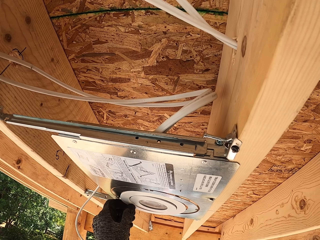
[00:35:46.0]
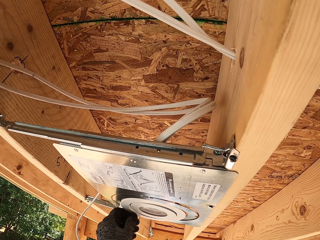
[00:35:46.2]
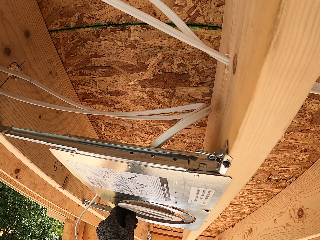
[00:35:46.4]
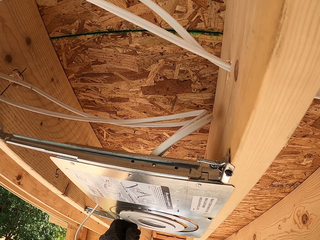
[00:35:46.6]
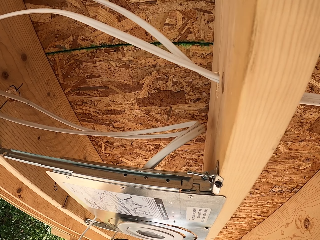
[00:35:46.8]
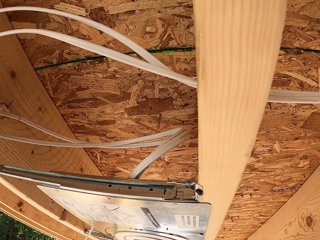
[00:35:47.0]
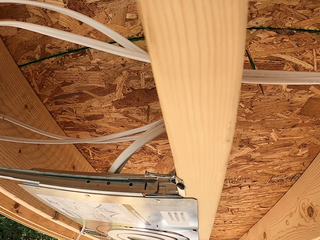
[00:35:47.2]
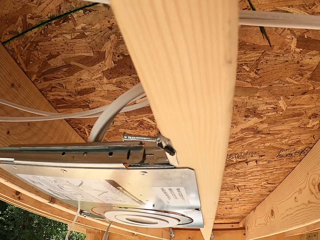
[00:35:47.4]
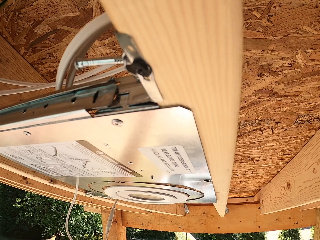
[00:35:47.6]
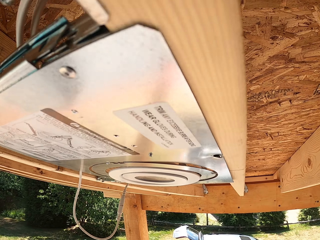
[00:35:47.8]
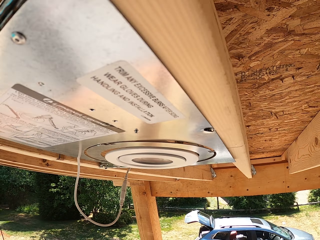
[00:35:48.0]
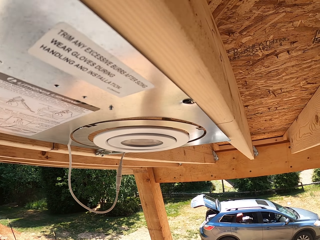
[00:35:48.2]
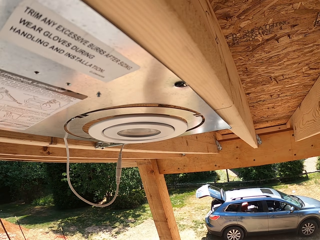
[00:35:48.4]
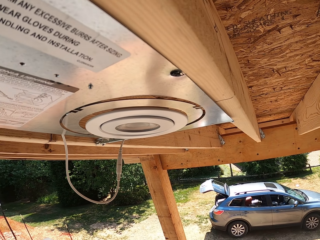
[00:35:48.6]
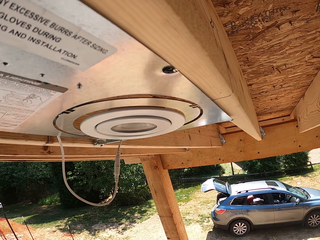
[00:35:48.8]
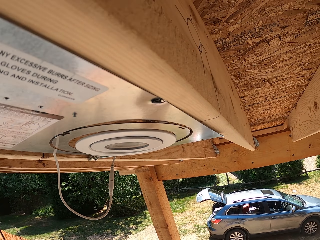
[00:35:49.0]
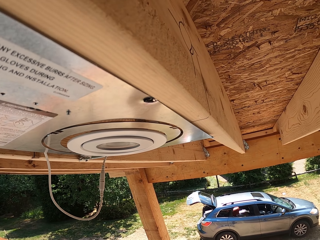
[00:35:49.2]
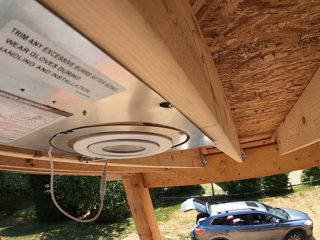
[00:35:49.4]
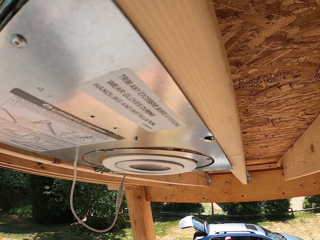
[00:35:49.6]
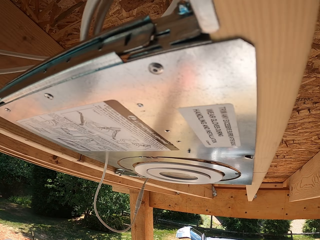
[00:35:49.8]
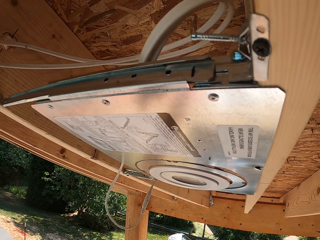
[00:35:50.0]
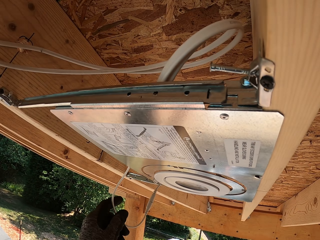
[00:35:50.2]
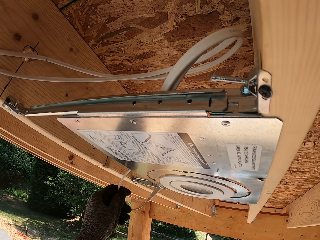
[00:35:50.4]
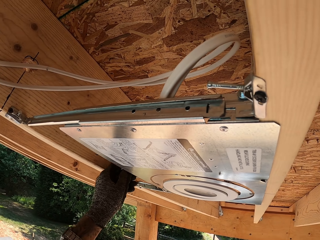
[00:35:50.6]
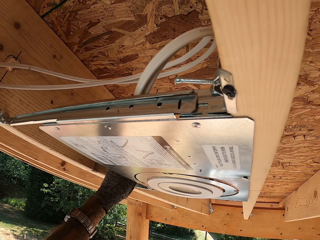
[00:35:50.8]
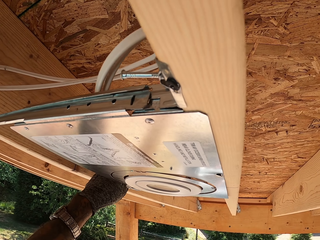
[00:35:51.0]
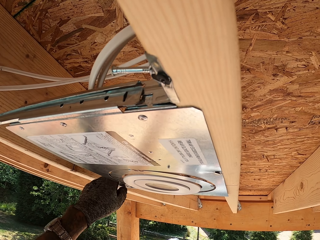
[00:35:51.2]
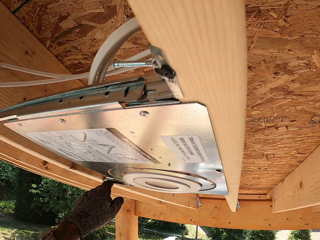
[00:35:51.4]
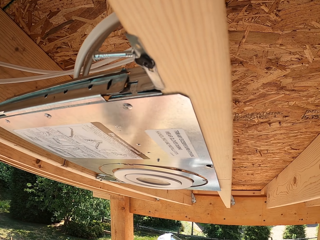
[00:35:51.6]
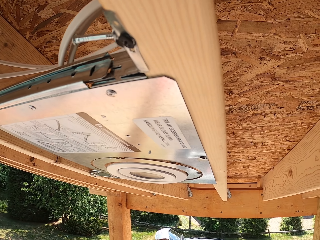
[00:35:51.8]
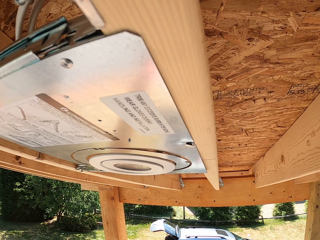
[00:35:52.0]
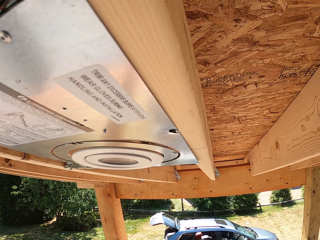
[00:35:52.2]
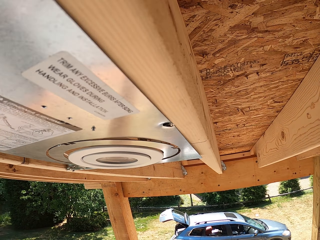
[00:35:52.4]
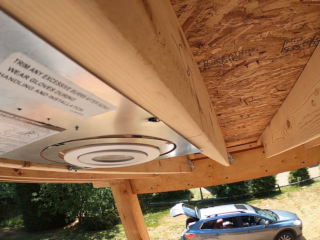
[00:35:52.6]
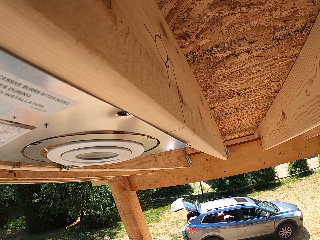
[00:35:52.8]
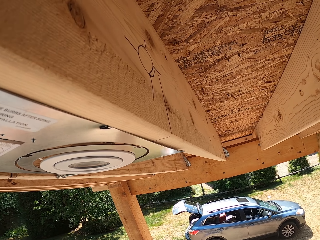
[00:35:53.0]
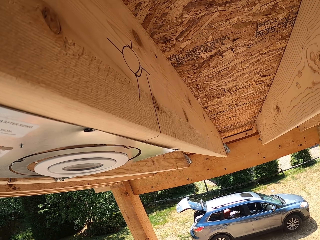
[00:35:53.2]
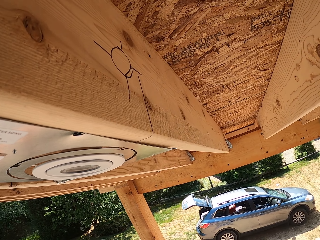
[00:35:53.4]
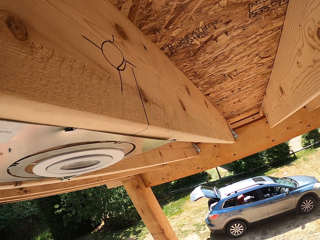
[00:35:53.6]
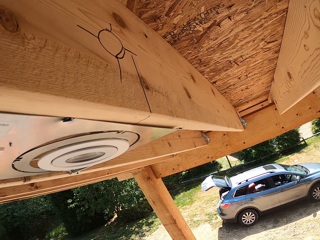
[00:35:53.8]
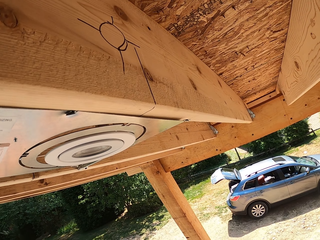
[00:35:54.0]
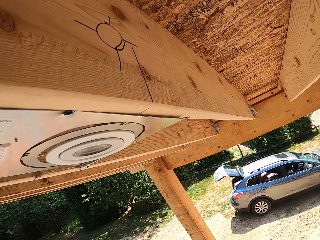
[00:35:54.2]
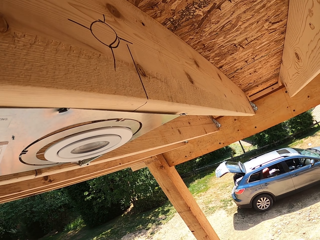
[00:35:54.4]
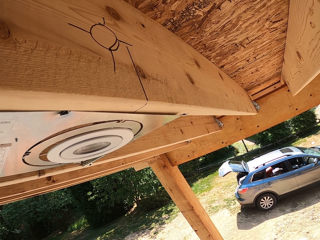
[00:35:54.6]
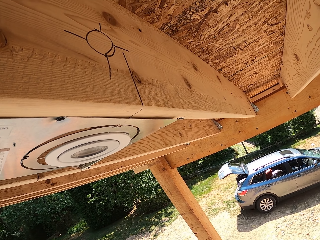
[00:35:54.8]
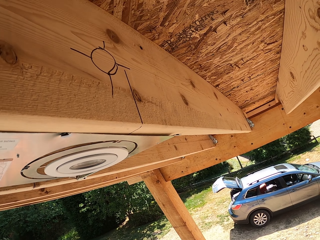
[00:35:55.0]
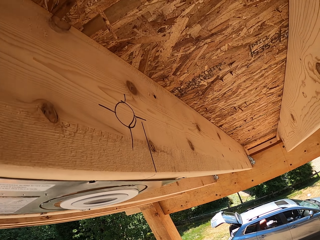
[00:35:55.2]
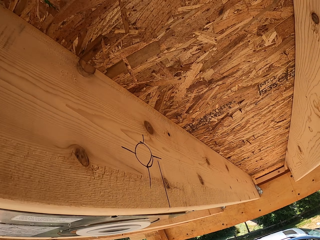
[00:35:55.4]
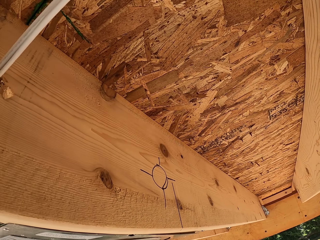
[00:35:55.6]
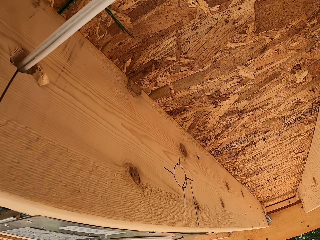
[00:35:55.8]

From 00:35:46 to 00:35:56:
The camera wearer pauses. They adjust the wire. They pause.

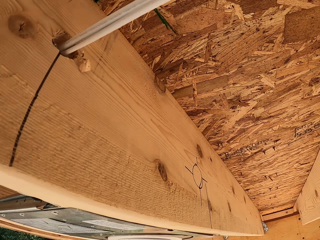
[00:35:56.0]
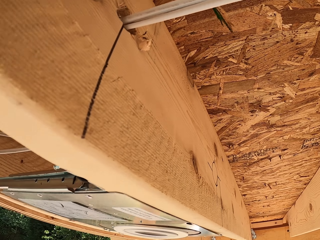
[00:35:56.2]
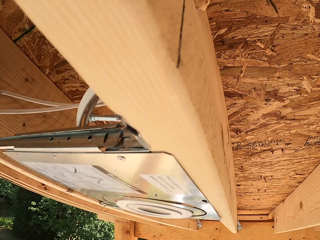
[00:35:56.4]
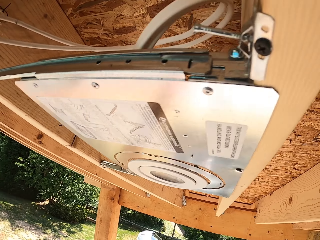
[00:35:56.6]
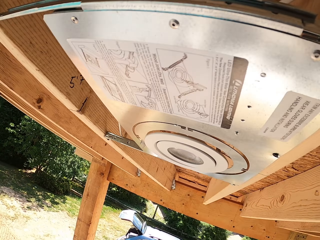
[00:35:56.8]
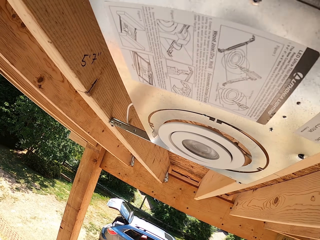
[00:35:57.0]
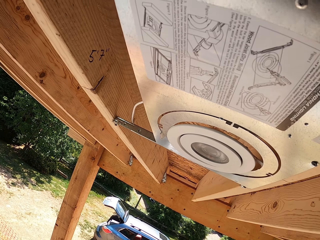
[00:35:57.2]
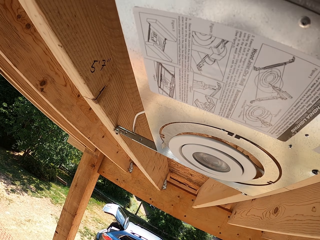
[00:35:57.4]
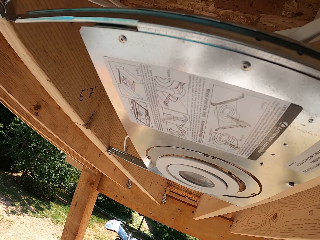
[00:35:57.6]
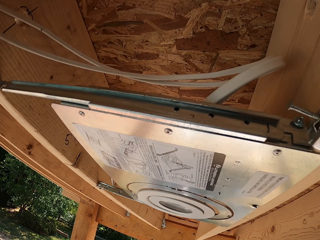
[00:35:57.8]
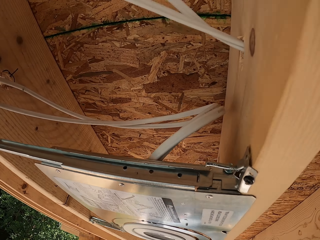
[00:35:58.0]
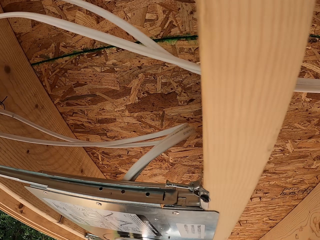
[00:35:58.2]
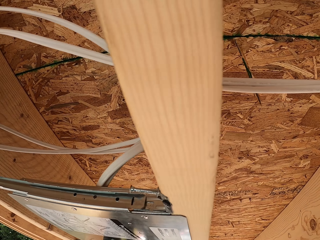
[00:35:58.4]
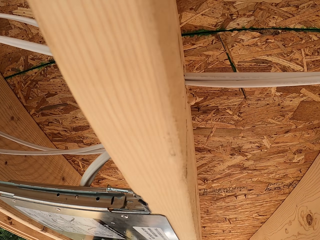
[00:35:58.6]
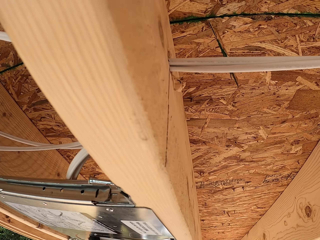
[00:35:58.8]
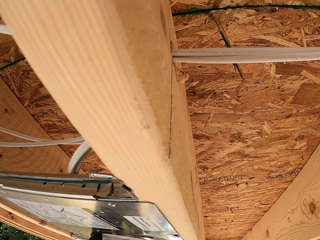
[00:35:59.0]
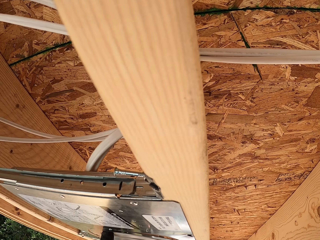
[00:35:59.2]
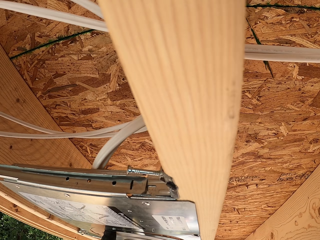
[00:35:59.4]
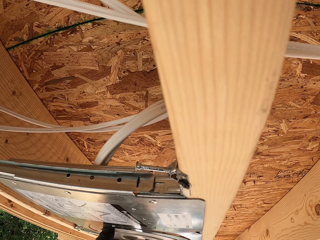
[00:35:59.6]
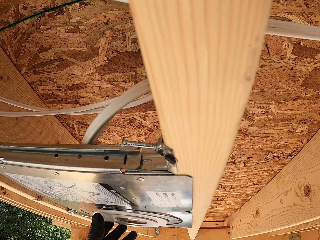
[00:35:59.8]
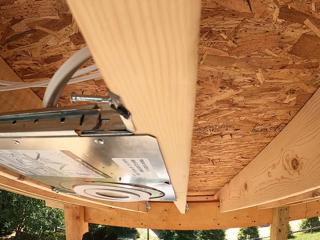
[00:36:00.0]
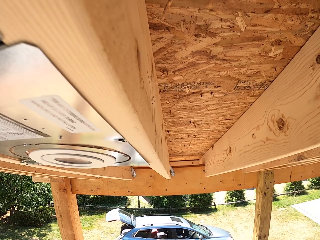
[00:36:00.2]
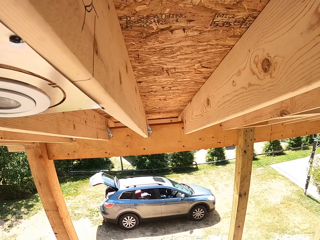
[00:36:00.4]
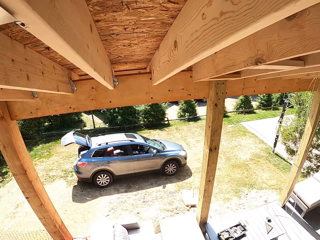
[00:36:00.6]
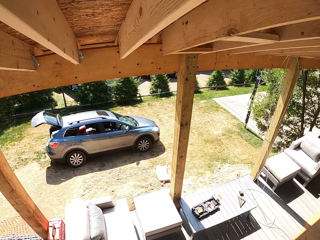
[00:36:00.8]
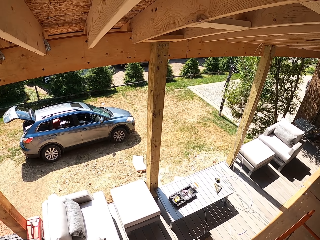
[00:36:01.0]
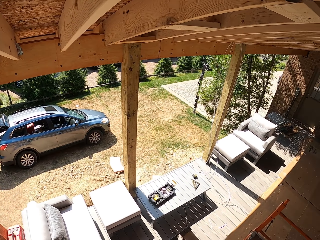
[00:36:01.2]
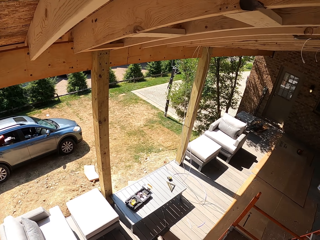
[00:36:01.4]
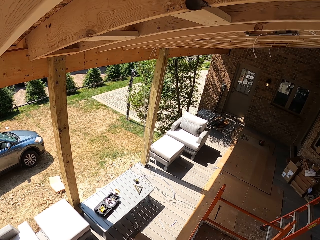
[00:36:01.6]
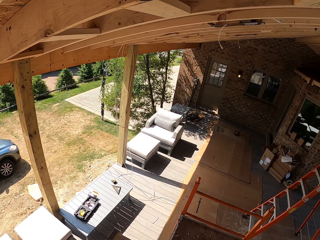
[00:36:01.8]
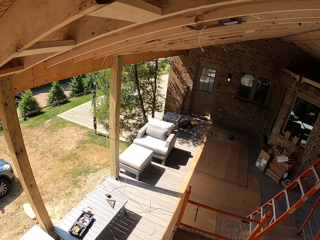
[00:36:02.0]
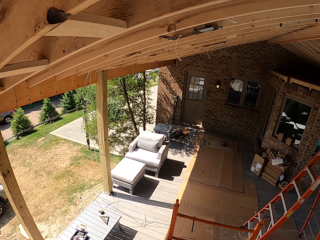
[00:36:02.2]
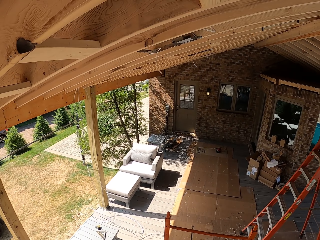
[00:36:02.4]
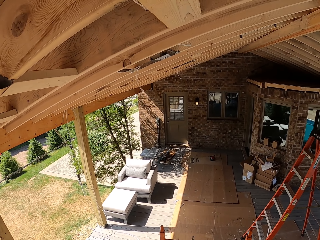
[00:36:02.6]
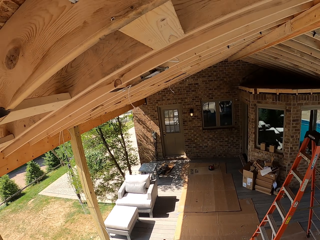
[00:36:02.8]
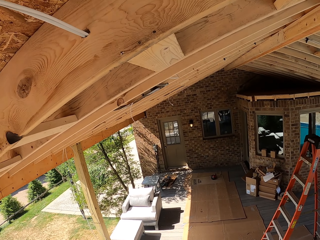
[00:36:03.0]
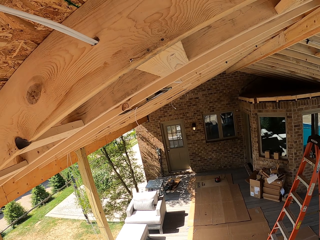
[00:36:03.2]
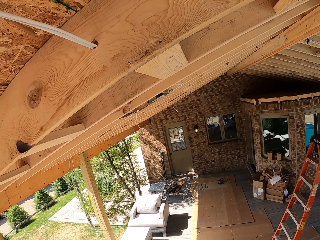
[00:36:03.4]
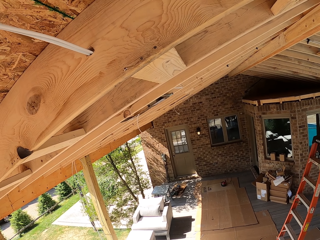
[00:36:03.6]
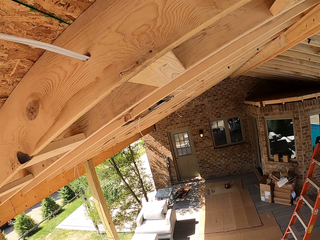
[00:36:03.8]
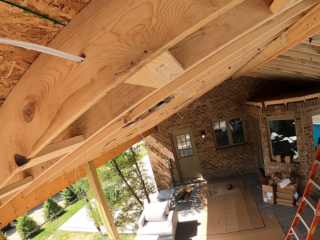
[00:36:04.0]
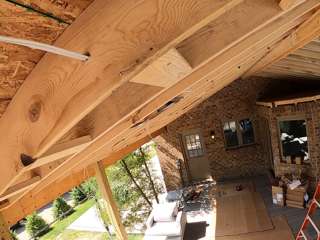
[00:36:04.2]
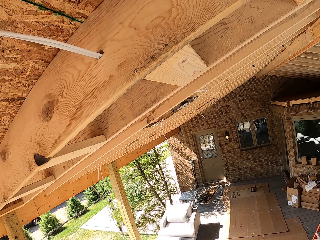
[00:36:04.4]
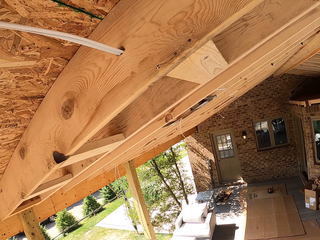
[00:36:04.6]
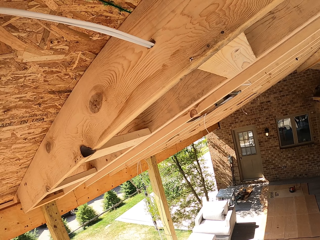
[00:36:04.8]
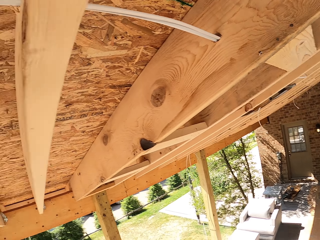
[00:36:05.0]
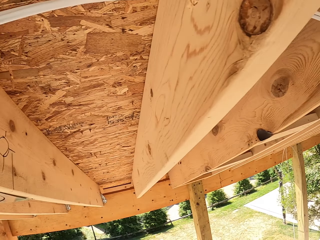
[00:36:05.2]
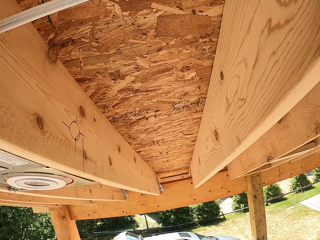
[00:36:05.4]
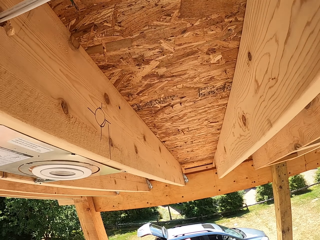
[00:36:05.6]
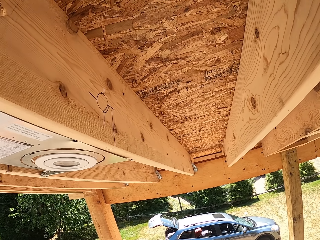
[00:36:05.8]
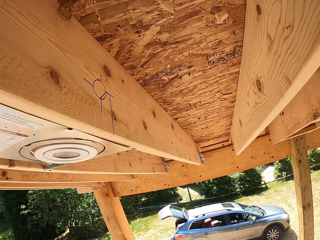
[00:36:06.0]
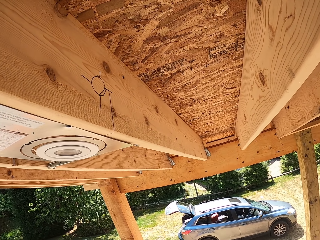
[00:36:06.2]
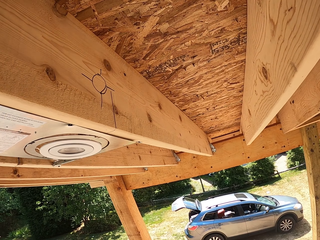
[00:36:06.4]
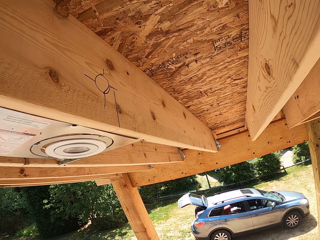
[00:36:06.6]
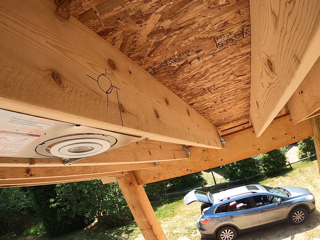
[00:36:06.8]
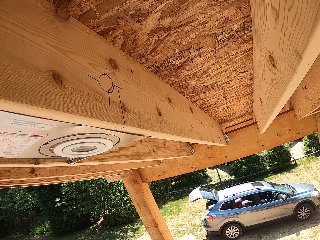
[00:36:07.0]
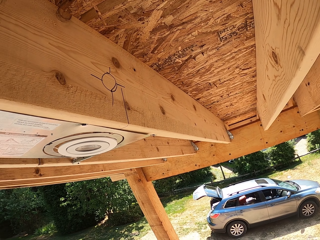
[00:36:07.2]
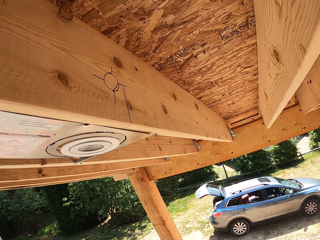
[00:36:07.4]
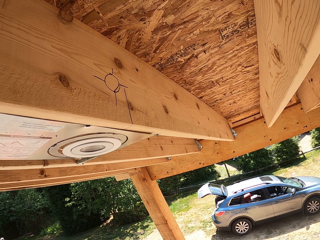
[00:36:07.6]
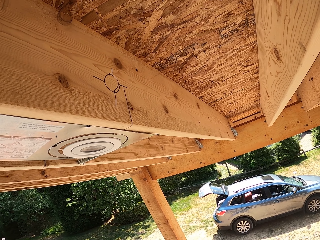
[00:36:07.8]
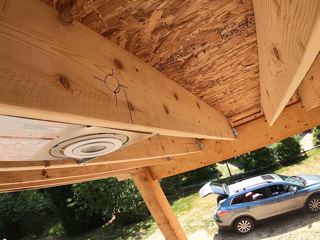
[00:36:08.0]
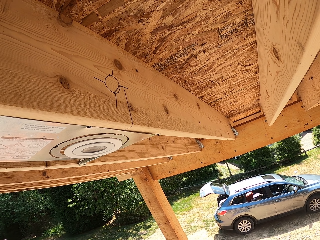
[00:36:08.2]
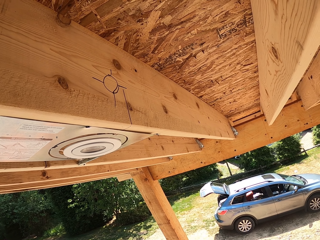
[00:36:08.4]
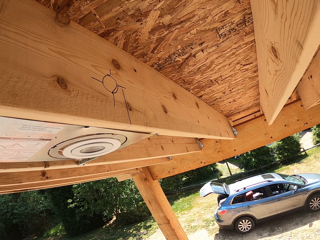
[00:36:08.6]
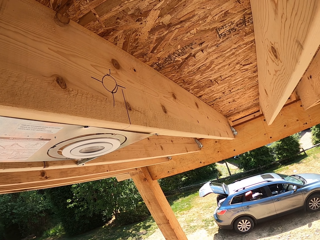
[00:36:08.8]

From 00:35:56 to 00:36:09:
The camera wearer looks around. They adjust the LED light. They glance at the ceiling.
